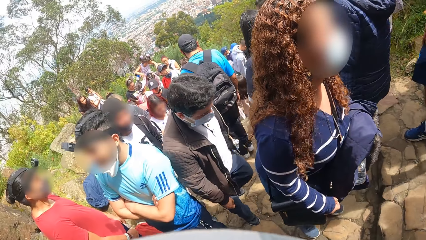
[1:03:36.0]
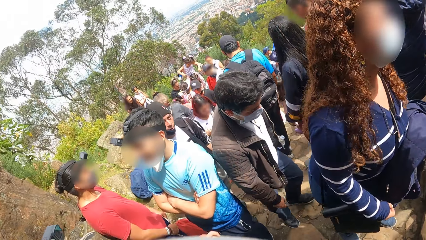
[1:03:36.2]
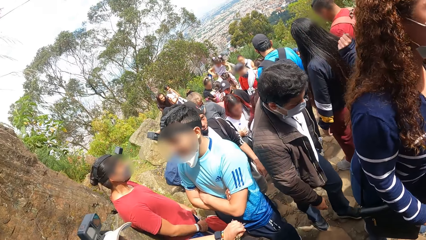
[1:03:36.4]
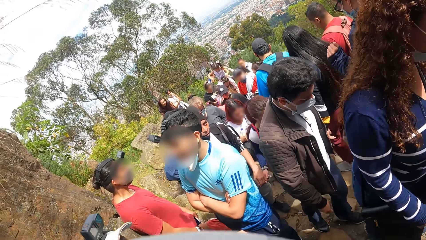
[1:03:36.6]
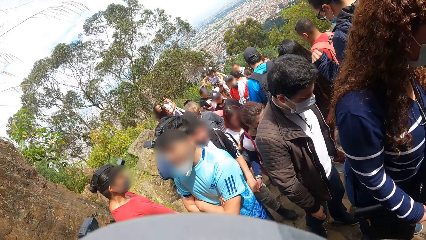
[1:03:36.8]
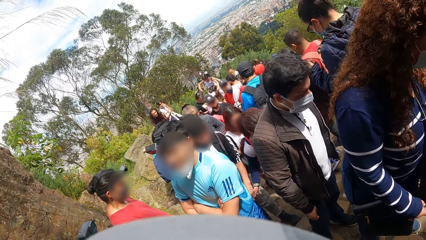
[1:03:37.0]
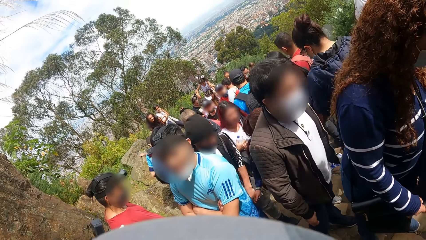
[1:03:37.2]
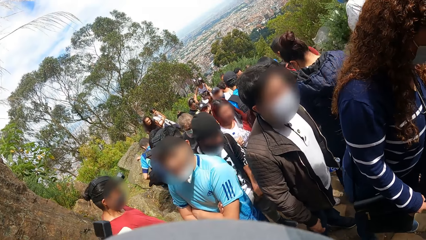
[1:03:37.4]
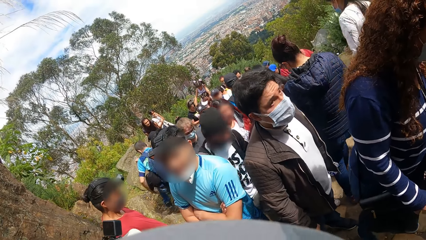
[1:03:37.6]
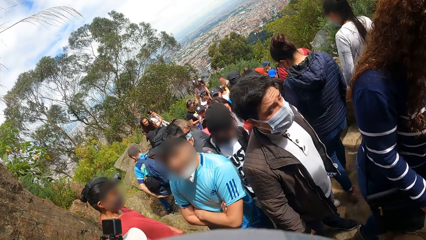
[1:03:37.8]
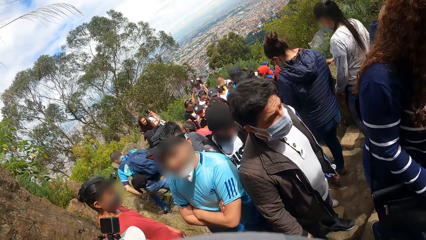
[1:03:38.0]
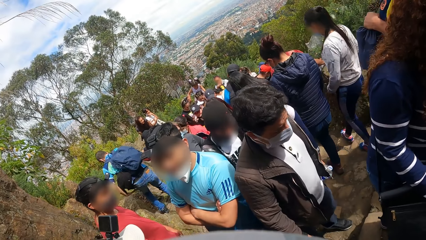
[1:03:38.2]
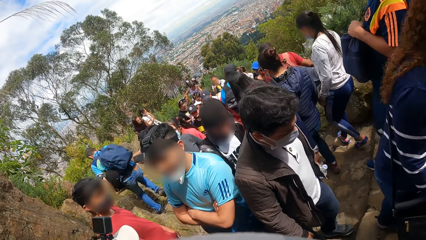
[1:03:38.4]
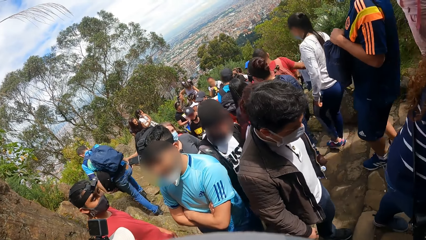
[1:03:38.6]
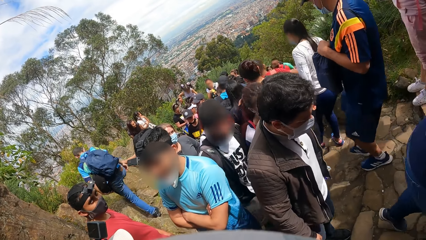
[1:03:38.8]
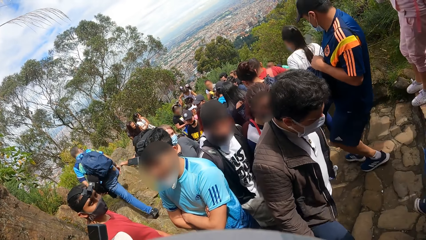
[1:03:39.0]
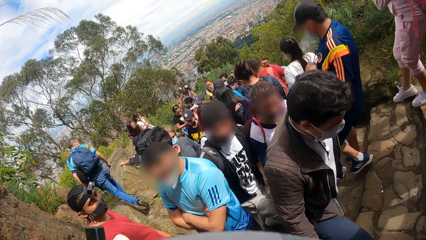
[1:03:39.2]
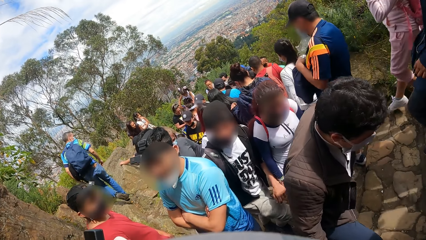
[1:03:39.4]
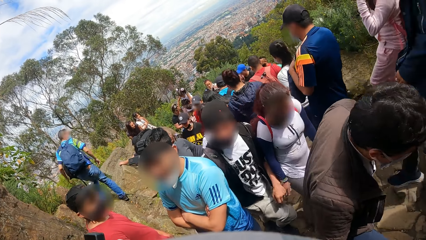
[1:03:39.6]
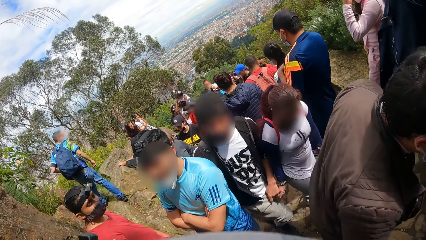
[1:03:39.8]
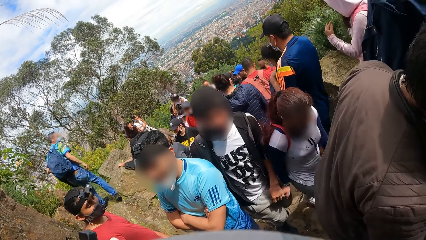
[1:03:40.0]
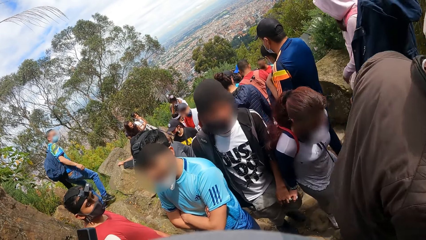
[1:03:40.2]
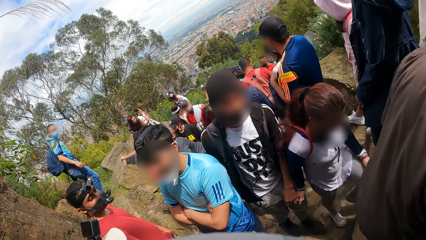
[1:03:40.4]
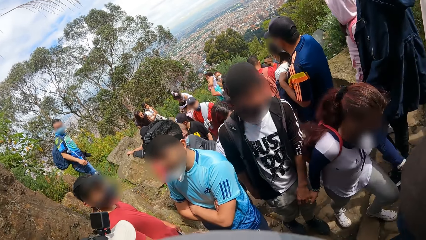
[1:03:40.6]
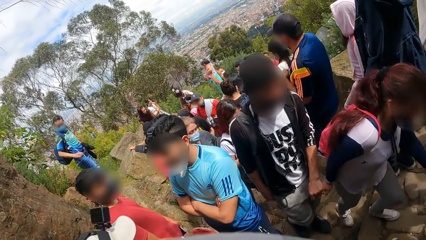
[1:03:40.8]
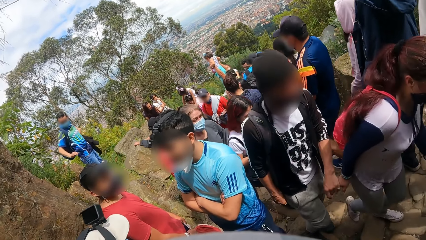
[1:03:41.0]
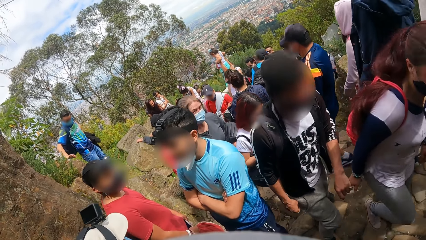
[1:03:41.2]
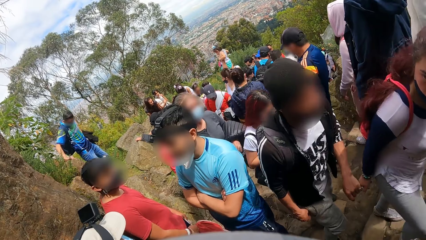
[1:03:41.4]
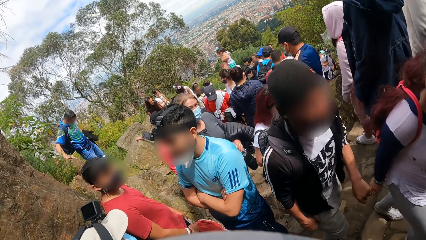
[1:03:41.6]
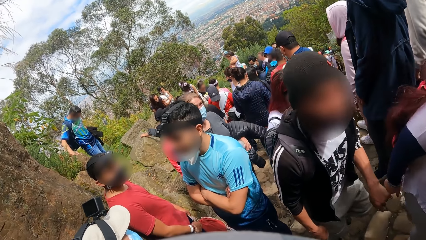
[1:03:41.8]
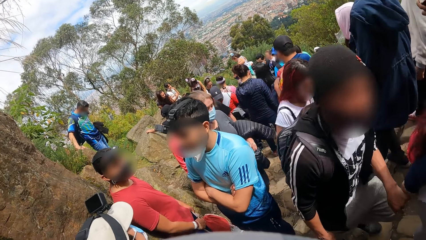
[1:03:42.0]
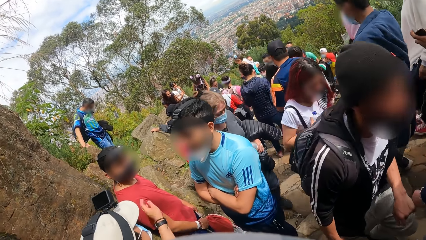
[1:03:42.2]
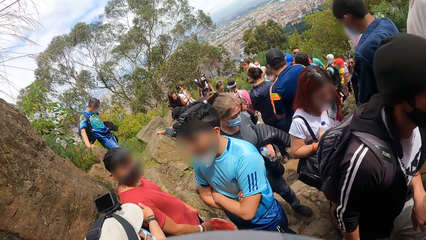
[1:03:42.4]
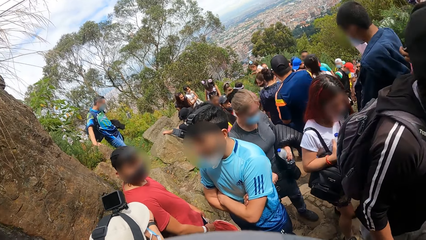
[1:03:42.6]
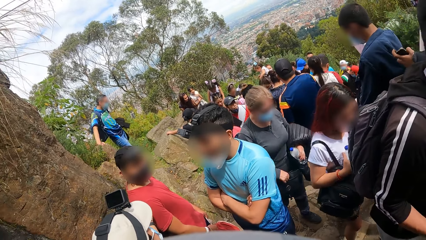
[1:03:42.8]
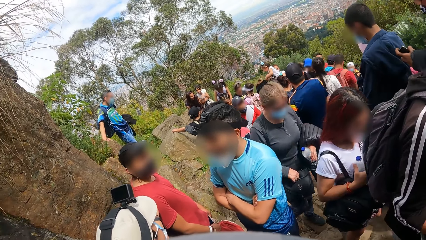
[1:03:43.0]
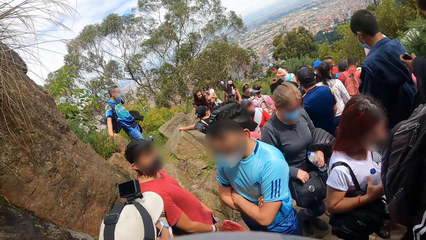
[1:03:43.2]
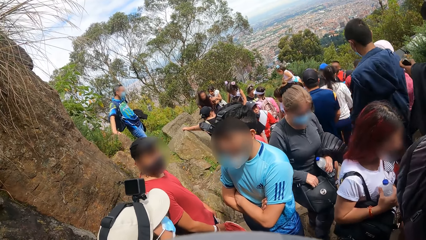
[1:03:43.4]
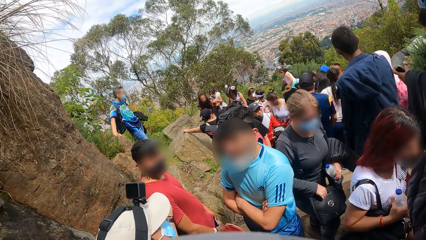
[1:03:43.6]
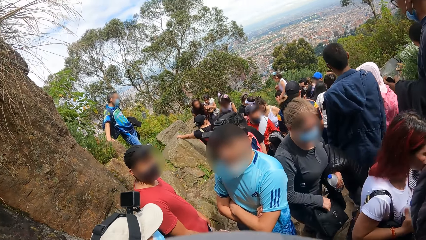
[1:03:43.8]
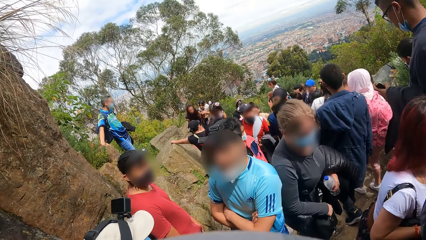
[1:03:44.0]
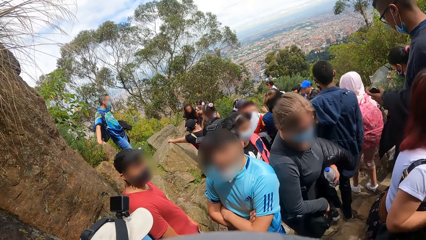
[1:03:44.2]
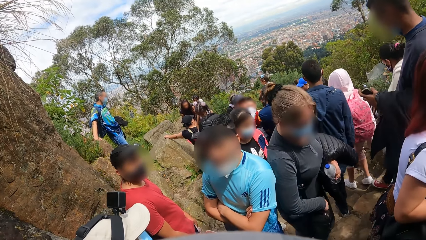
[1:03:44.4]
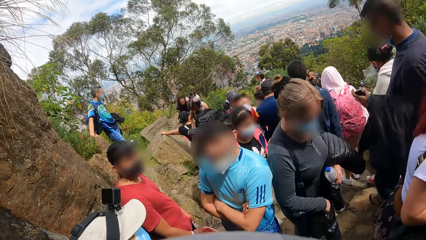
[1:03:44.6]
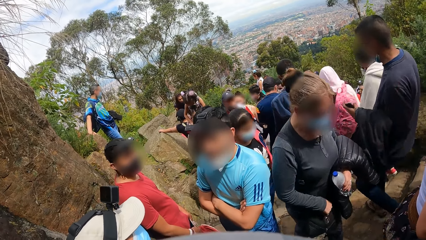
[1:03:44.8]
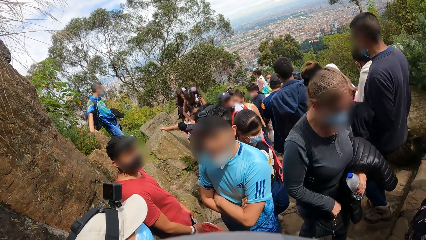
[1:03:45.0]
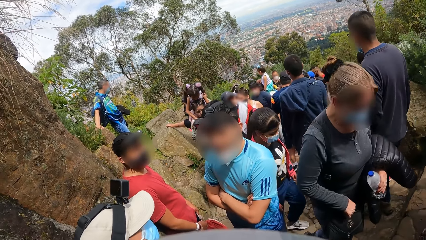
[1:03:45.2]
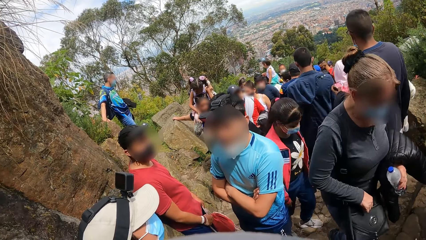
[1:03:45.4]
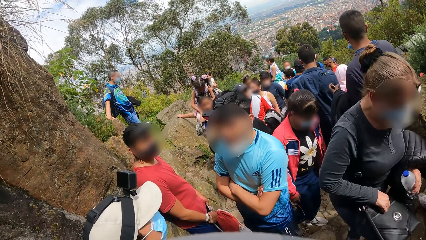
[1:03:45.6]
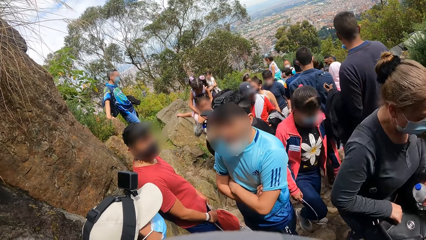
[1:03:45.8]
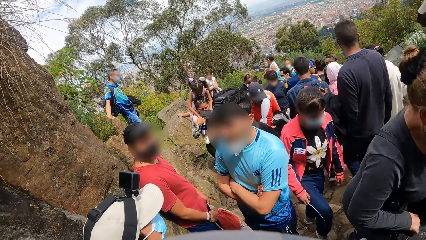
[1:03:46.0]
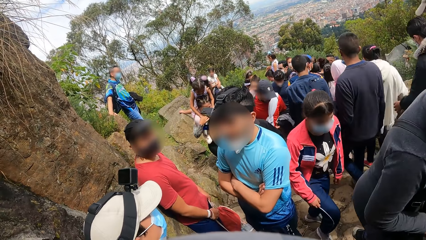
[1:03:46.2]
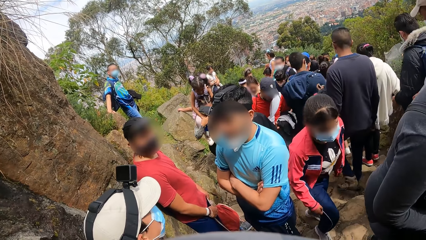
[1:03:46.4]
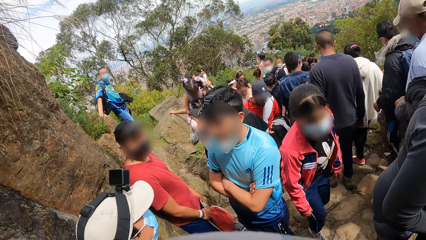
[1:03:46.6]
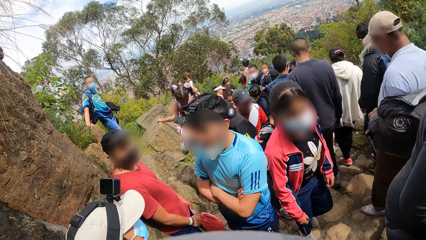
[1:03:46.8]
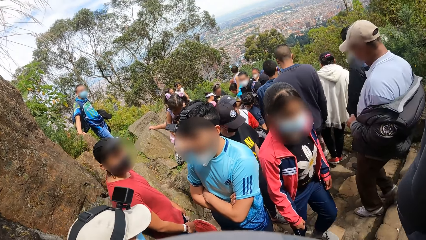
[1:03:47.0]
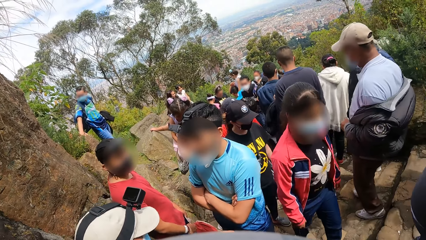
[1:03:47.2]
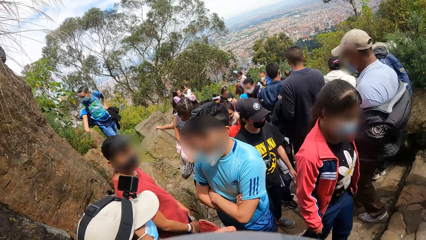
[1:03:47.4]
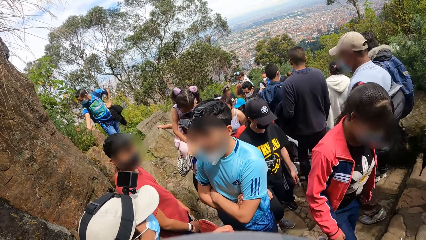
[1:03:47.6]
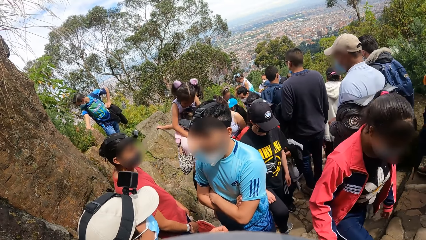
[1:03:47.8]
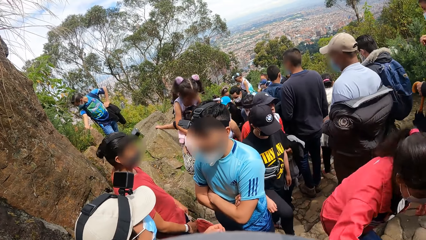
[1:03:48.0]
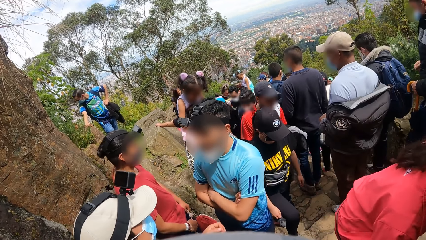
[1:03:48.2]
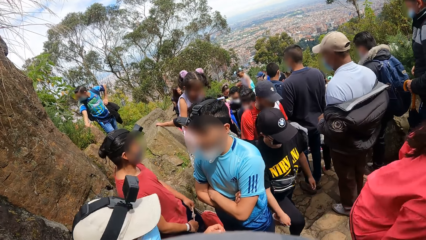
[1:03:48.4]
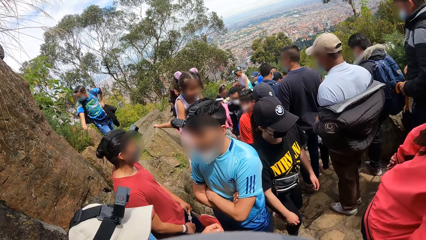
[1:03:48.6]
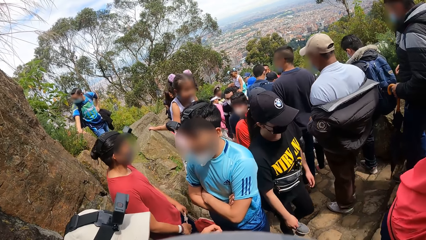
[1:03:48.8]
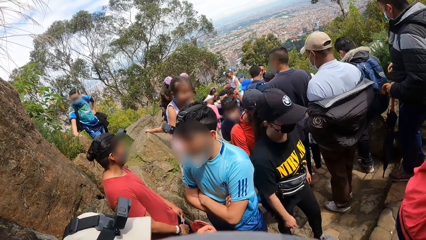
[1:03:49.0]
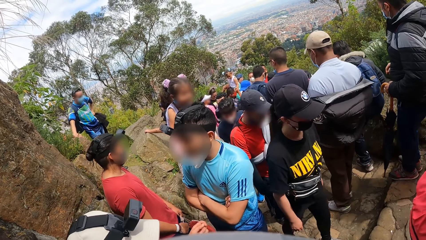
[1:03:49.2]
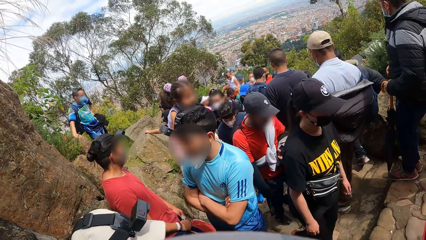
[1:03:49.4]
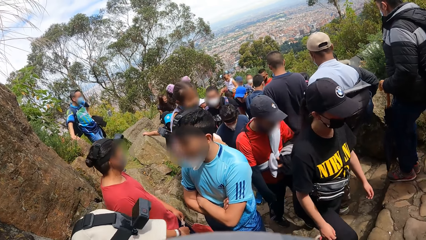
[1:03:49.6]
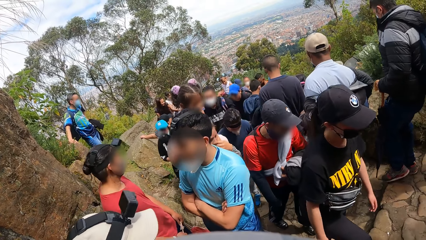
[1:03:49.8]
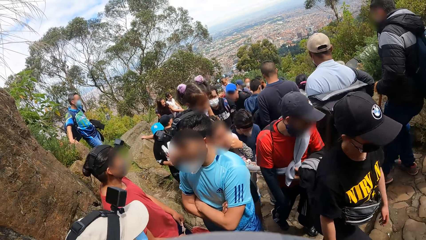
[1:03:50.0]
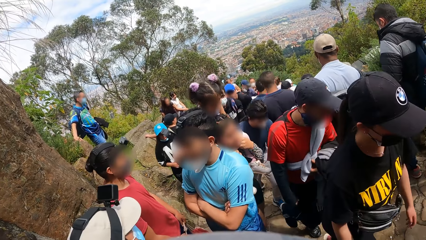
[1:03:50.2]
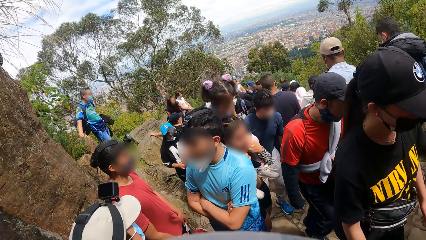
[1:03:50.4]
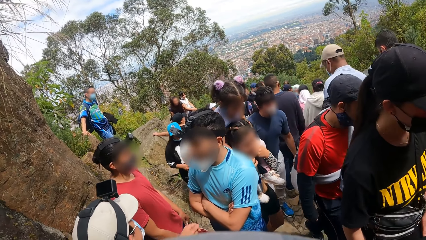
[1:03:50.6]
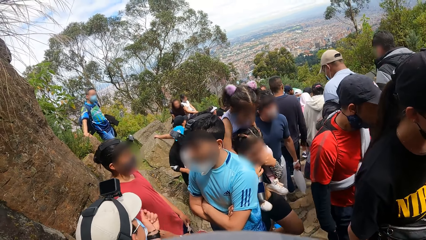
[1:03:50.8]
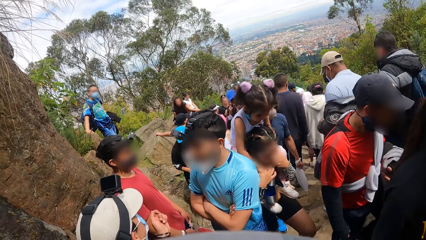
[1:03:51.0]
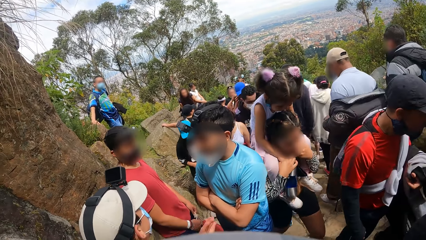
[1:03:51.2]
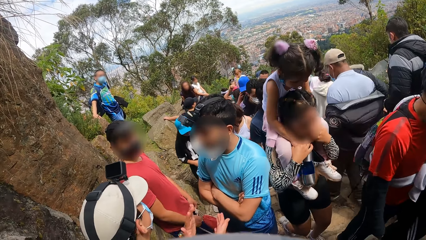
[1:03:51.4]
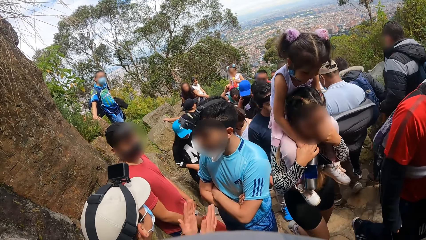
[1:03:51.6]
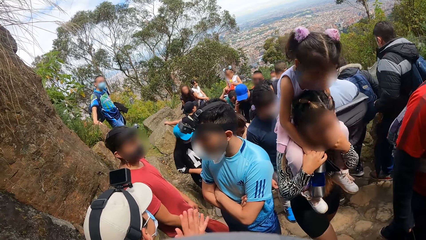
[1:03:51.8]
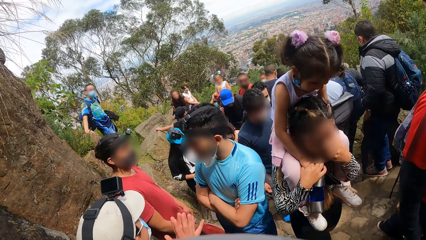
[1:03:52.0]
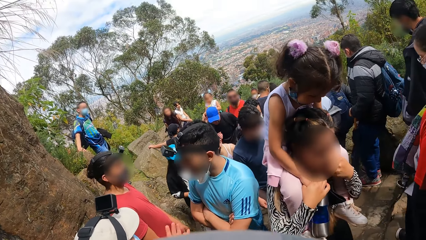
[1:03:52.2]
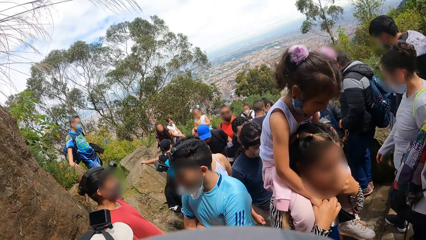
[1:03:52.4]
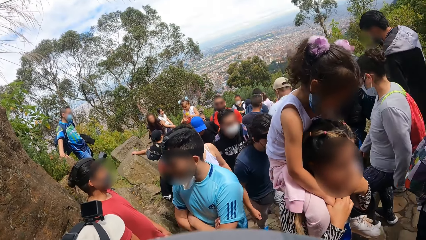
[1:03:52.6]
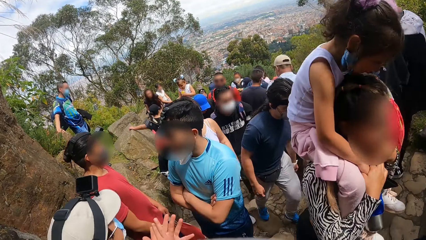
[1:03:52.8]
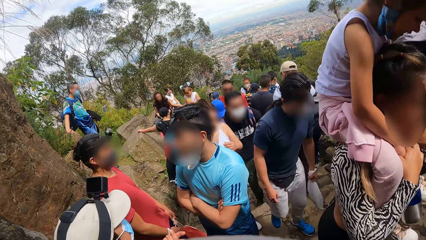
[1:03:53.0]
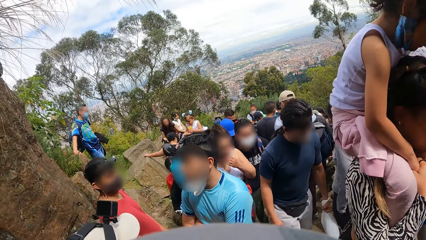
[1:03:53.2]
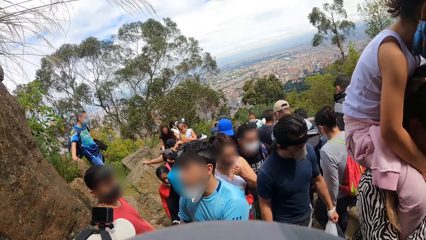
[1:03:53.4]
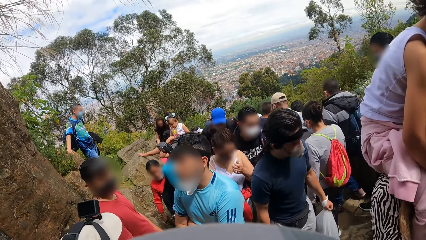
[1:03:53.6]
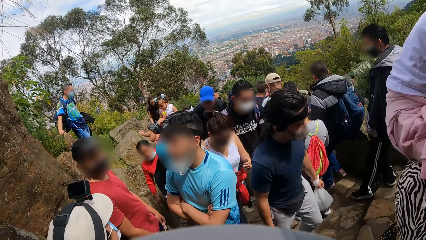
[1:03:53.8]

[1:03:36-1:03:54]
A man taps the right shoulder of another man with his left hand.
